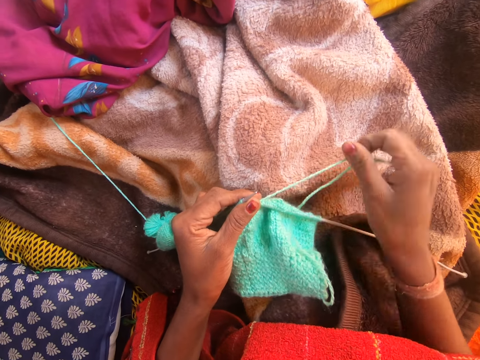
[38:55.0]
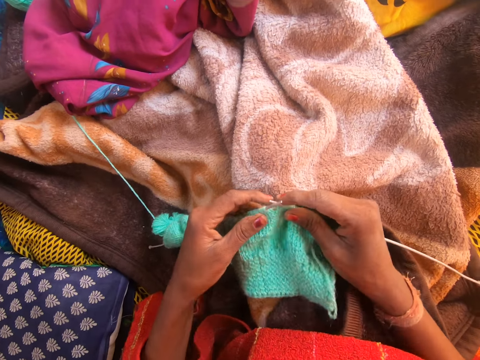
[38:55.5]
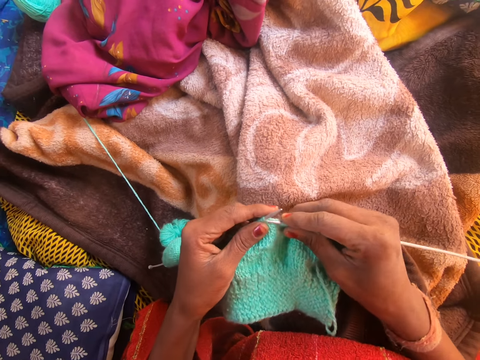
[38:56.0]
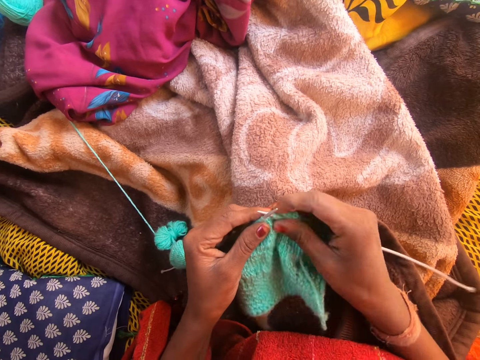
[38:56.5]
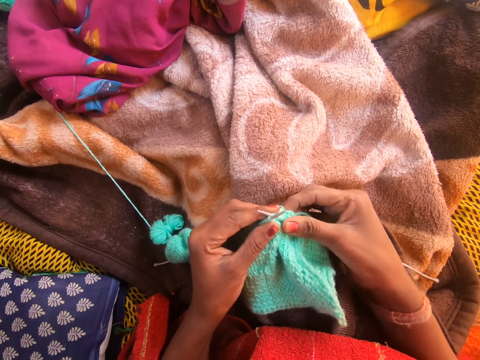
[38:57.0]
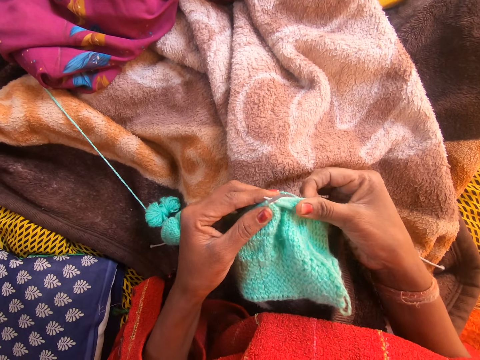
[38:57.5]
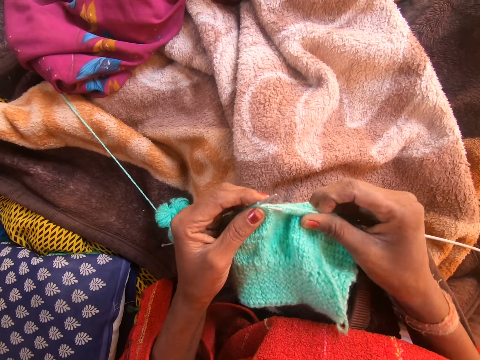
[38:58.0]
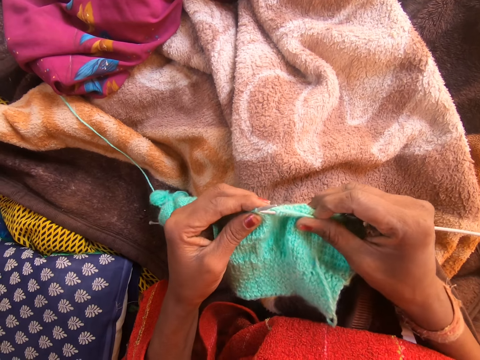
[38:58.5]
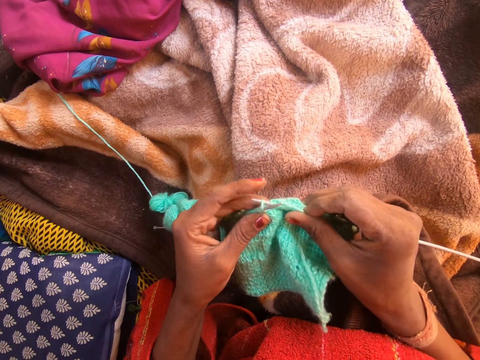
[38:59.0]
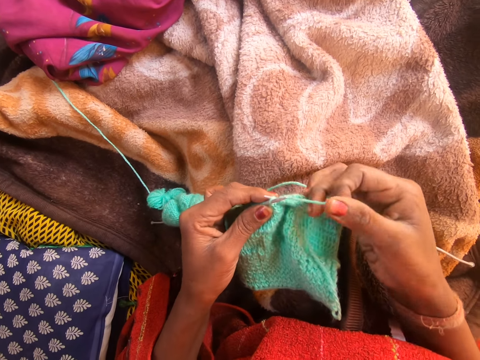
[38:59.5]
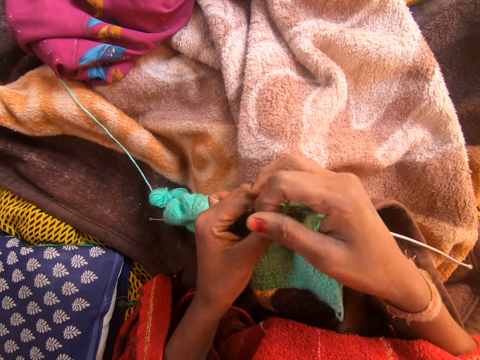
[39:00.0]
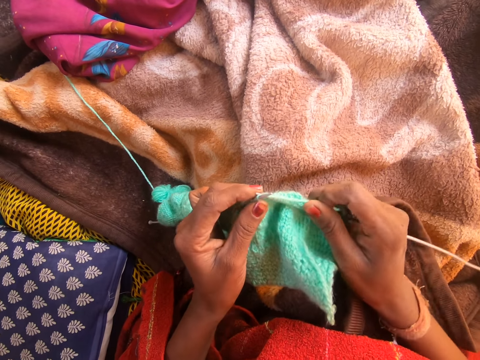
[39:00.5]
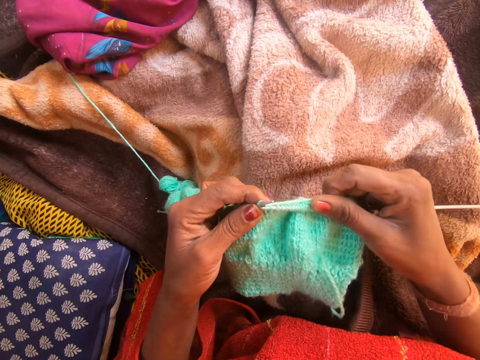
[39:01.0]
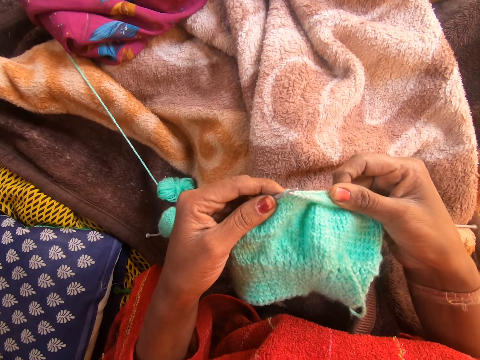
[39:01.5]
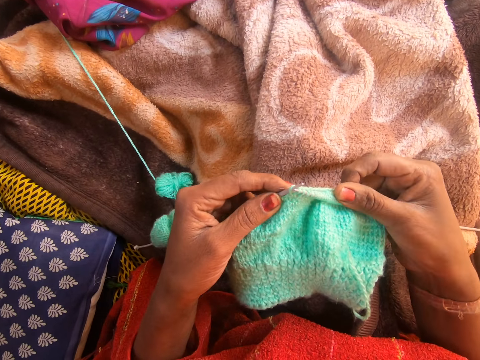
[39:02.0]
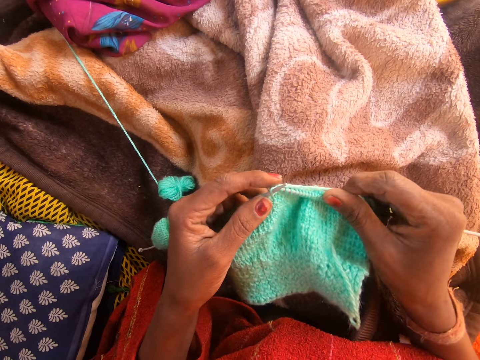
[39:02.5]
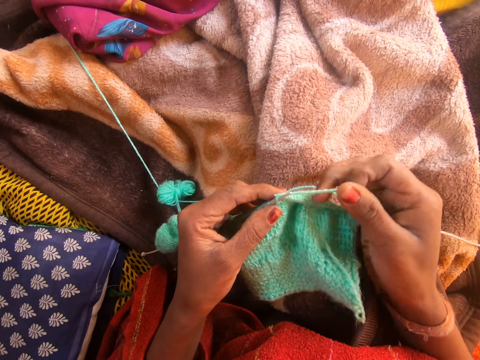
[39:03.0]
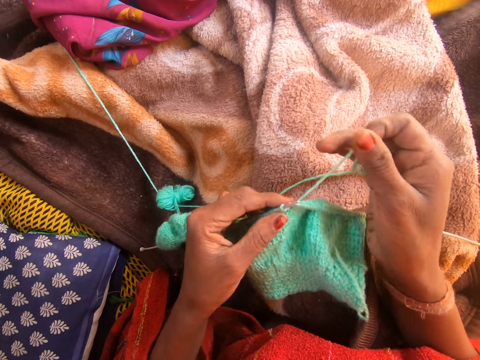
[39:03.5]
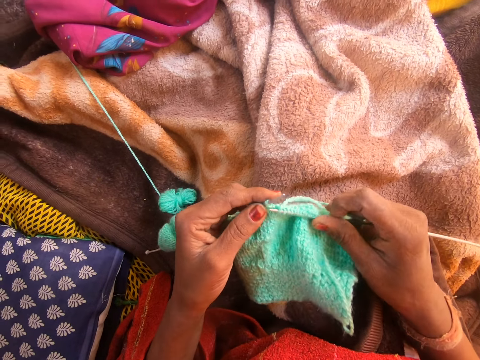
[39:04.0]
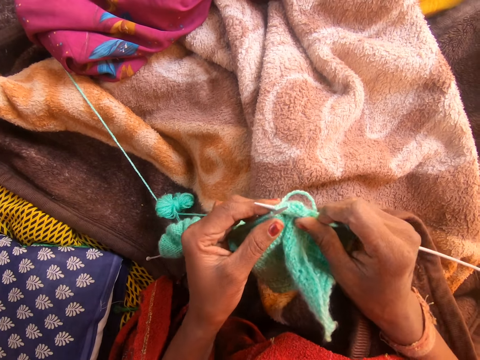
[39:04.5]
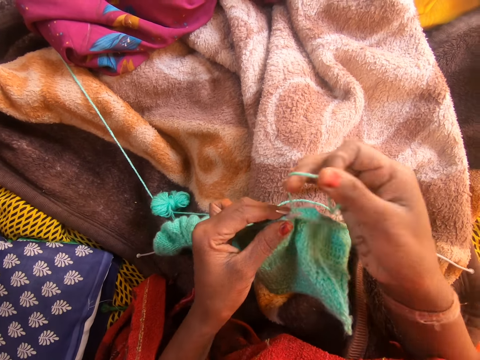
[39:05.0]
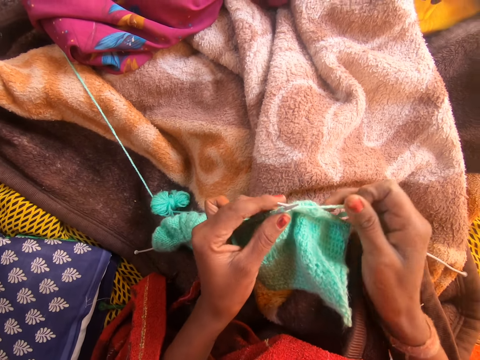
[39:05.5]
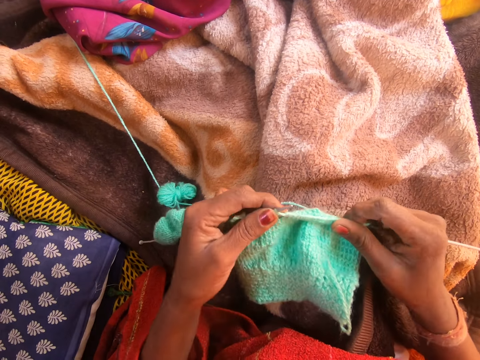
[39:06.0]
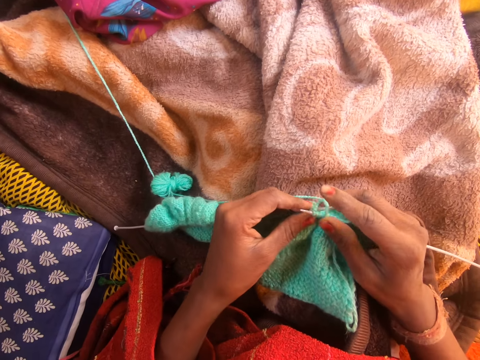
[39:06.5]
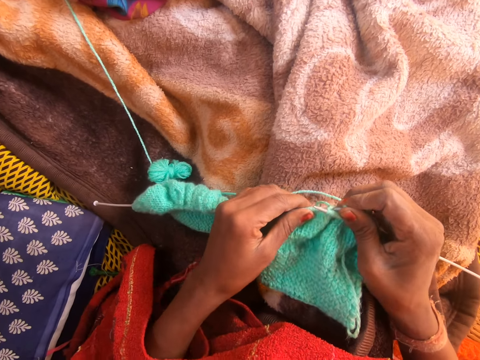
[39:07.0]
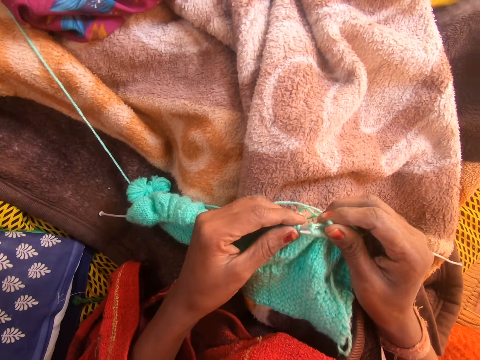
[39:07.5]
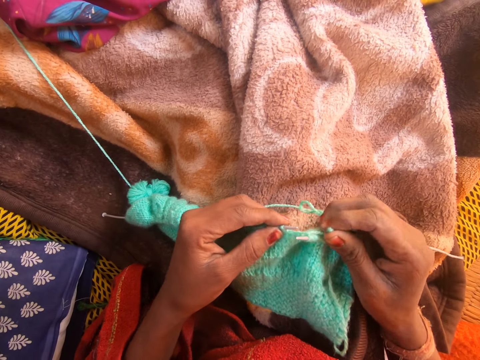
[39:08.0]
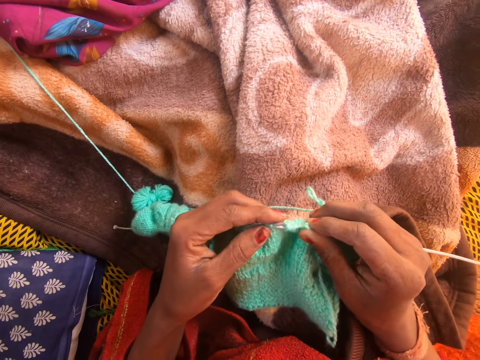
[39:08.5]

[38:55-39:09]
The camera wearer picks up the knitting needle. They knit a fabric with the knitting needle. They rotate the knitting thread on the needle. They knit the fabric with the knitting needle. They rotate the knitting thread on the needle. They knit the fabric with the knitting needle. They rotate the knitting thread on the needle. They knit the fabric with the knitting needle.

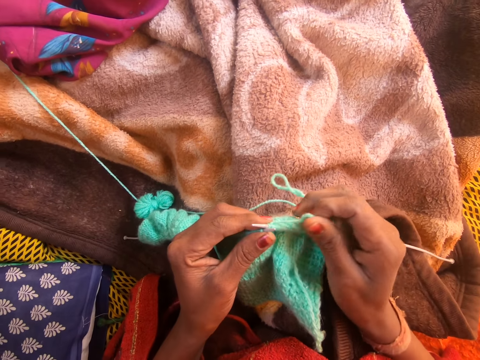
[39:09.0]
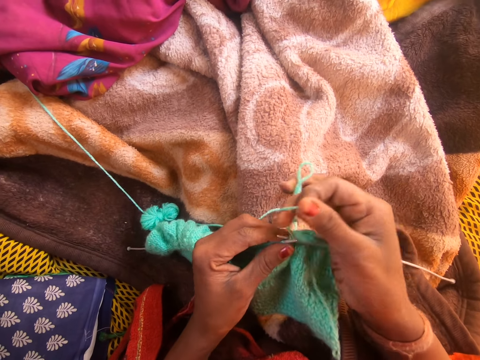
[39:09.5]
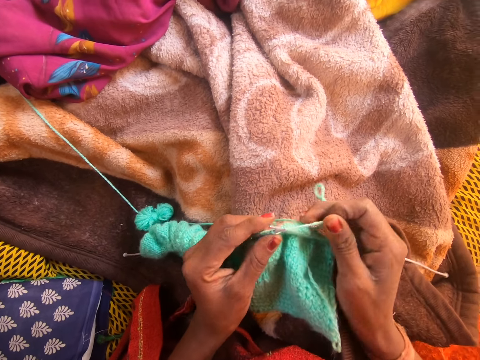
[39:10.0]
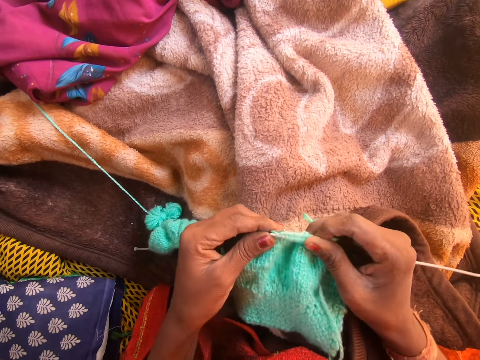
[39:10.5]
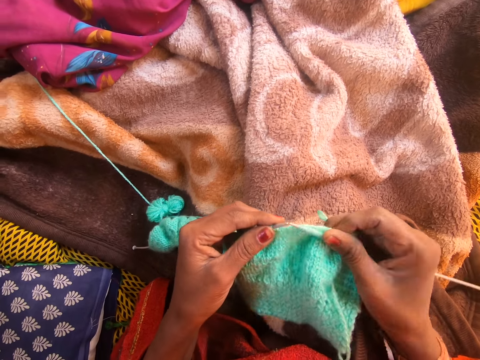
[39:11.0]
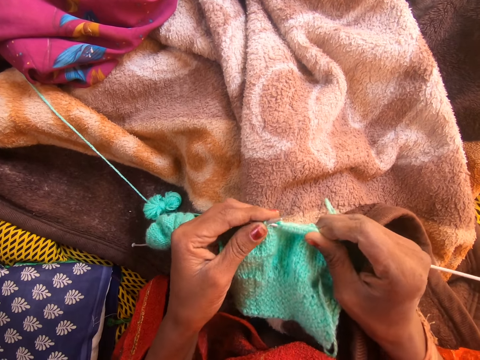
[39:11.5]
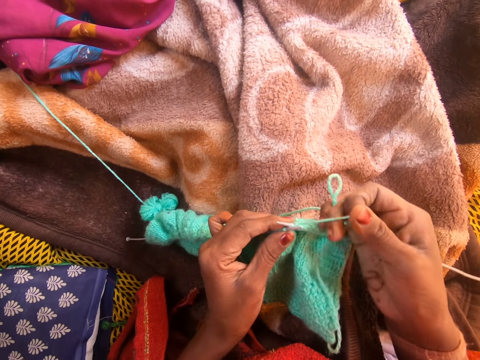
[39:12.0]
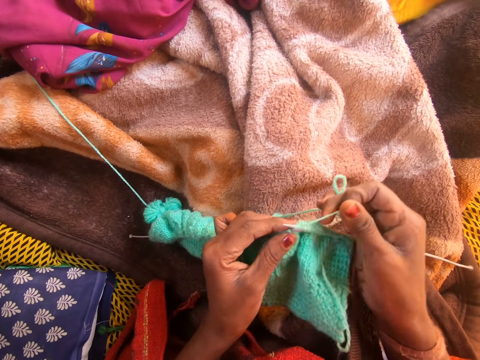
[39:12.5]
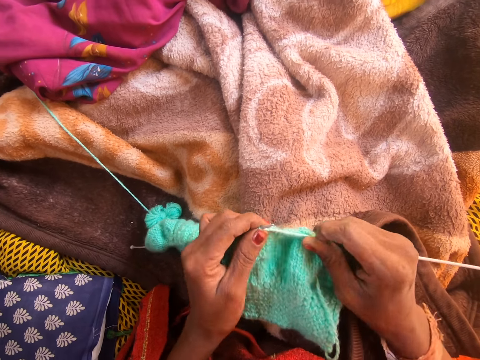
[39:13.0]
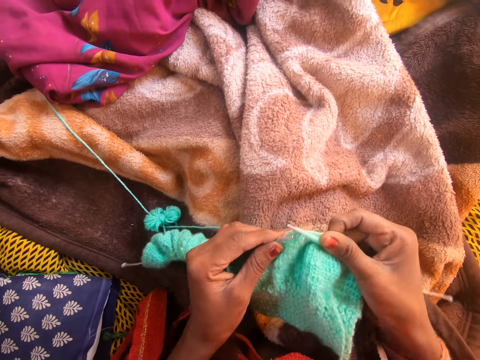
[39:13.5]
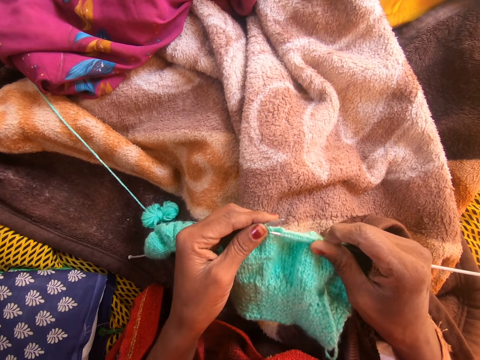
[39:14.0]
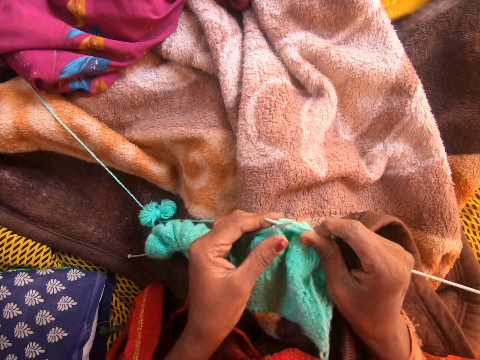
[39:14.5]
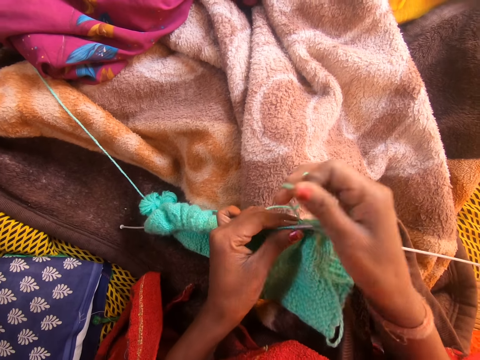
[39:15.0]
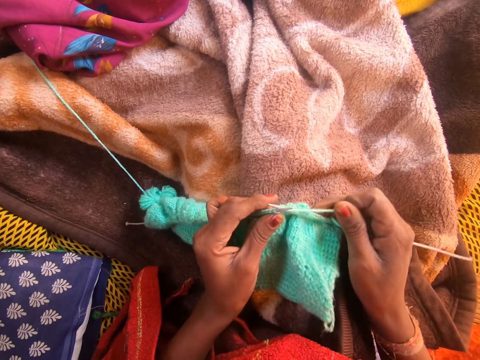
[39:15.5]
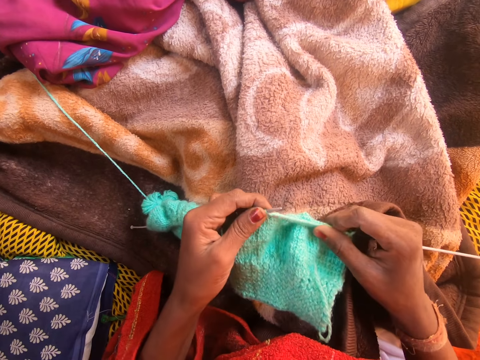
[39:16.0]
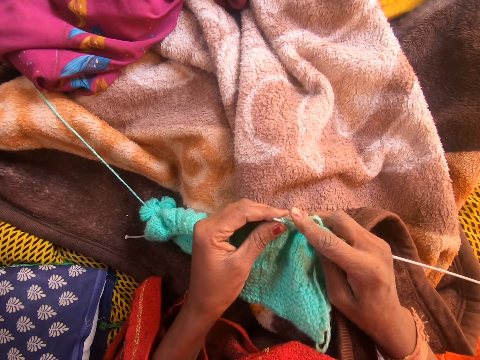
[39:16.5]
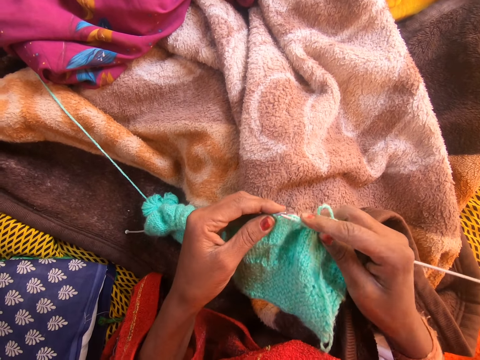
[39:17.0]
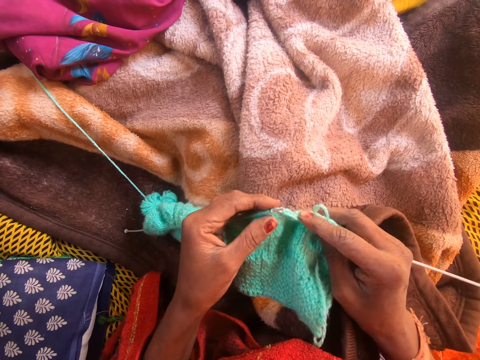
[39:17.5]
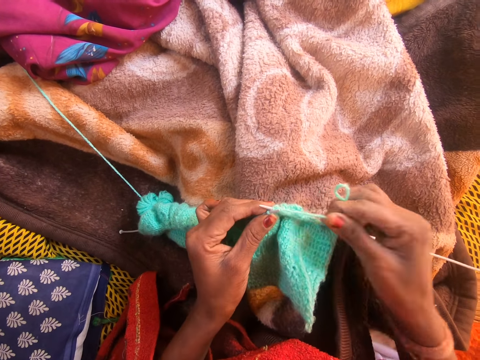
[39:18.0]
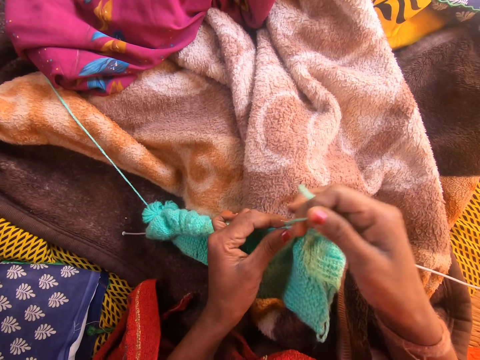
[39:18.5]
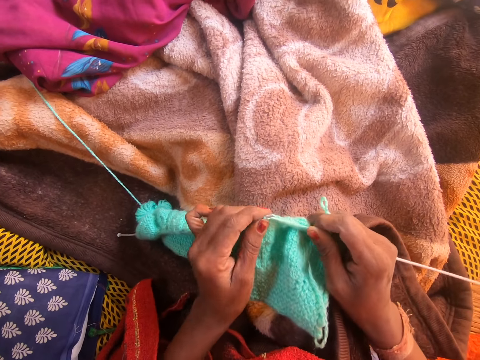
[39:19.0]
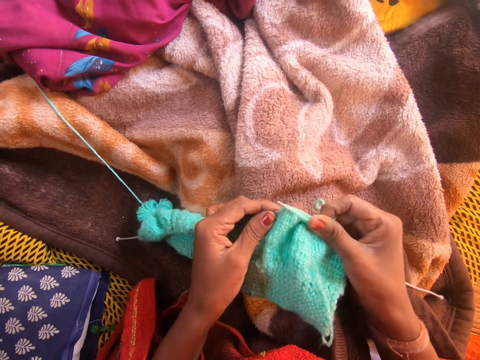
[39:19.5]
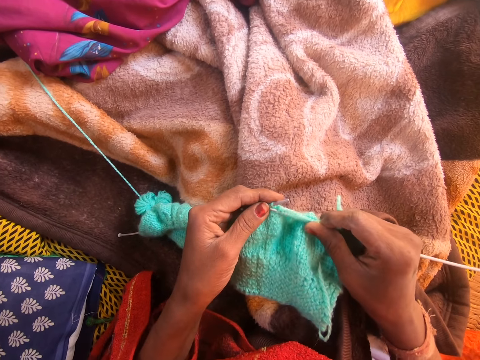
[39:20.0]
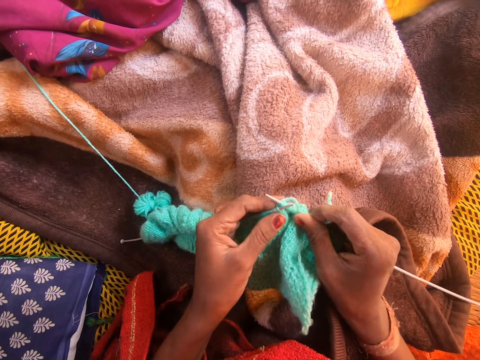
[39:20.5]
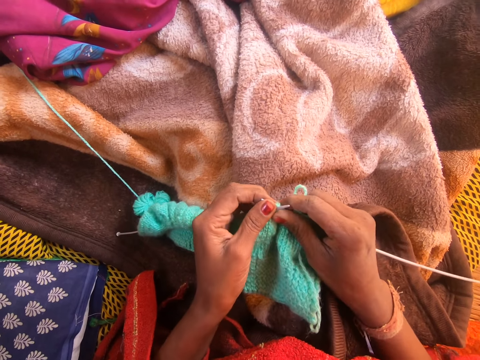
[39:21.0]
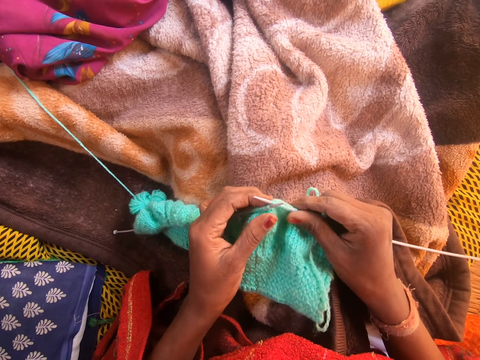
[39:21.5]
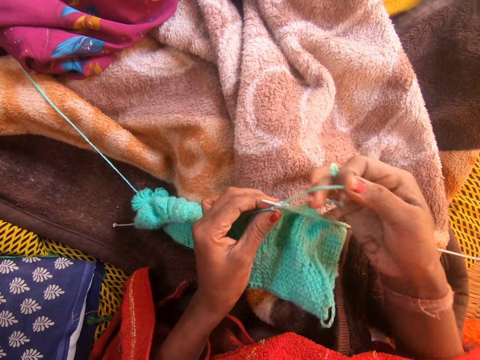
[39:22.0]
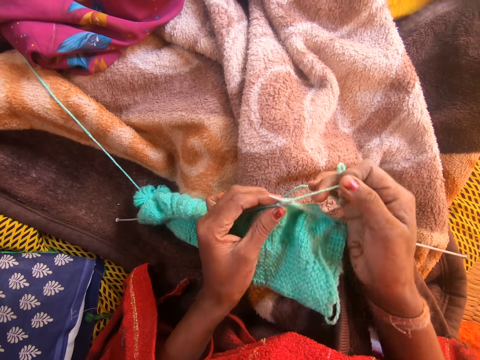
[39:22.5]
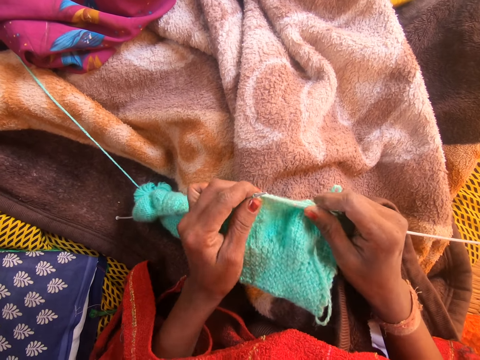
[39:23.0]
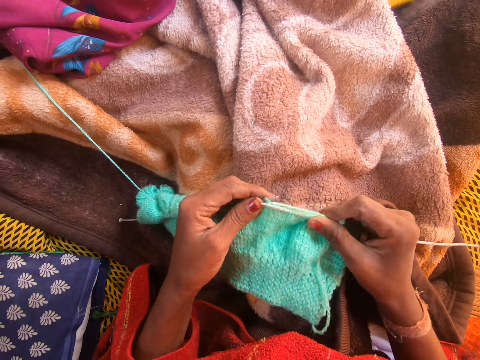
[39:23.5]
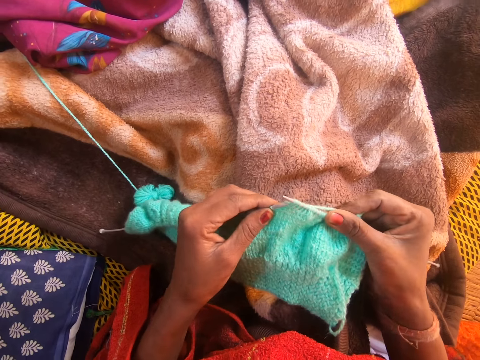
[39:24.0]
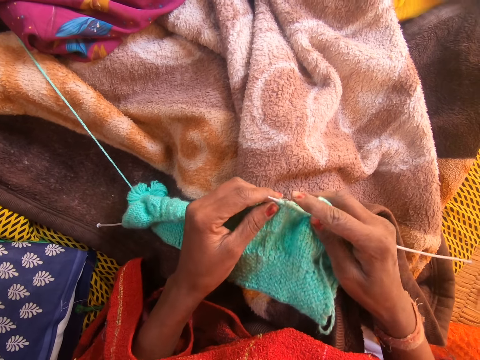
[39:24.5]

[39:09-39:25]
The camera wearer rotates the knitting thread on the needle. They knit a fabric with a knitting needle. They rotate the knitting thread on the needle. They knit the fabric with the knitting needle. They rotate the knitting thread on the needle. They knit the fabric with the knitting needle. They rotate the knitting thread on the needle. They knit the fabric with the knitting needle. They rotate the knitting thread on the needle. They knit the fabric with the knitting needle.
